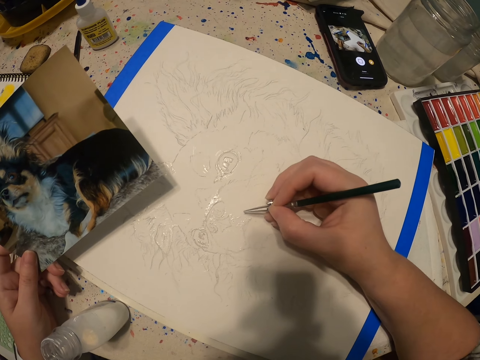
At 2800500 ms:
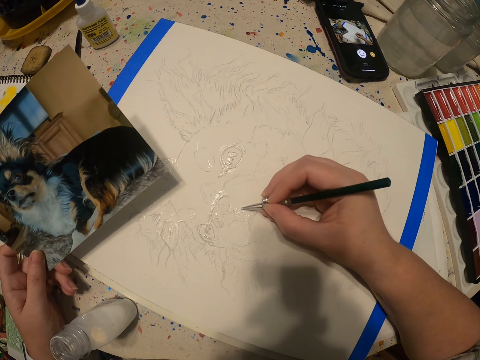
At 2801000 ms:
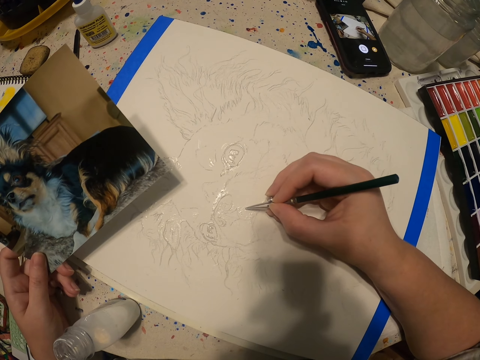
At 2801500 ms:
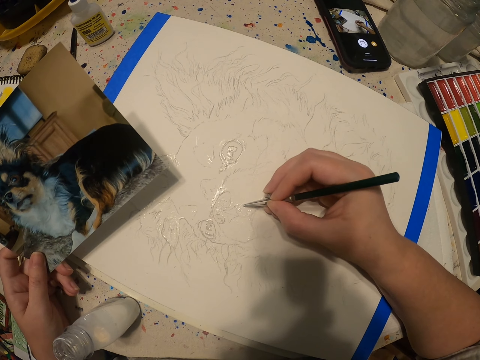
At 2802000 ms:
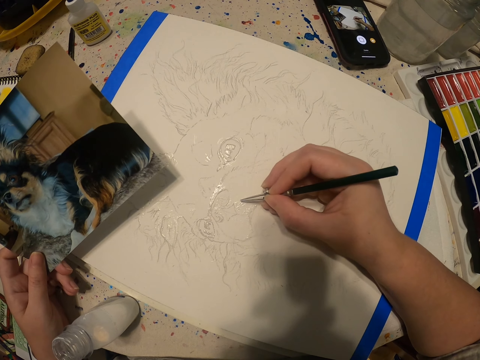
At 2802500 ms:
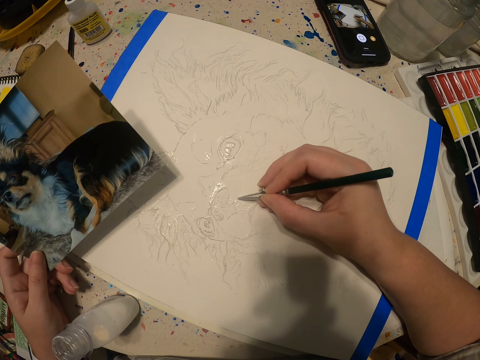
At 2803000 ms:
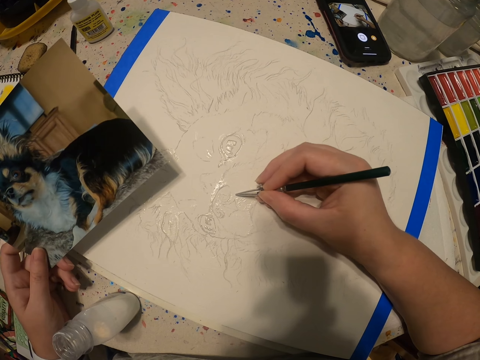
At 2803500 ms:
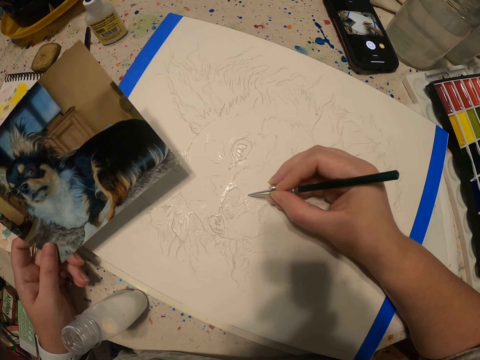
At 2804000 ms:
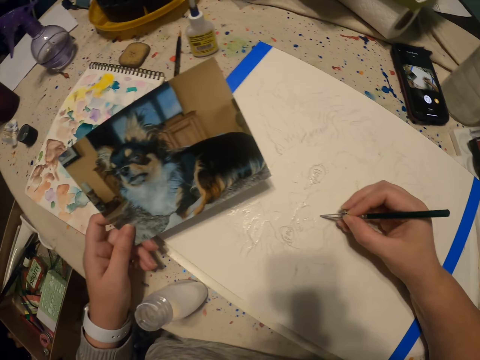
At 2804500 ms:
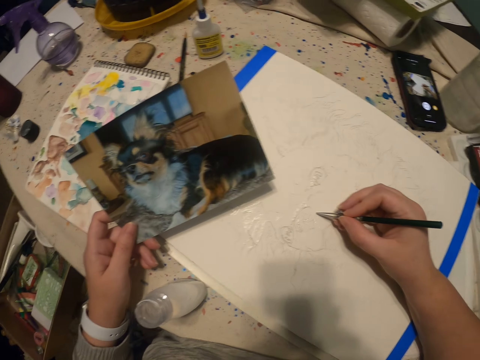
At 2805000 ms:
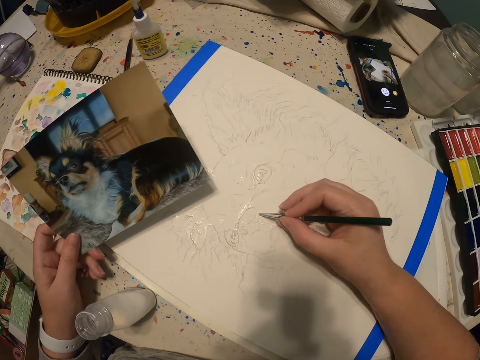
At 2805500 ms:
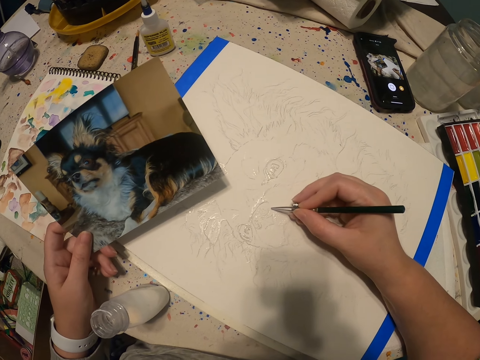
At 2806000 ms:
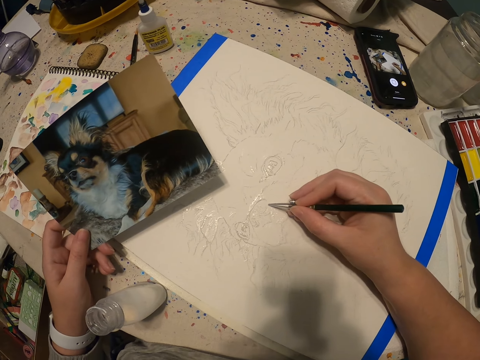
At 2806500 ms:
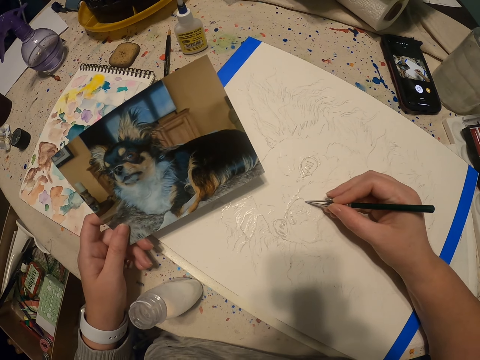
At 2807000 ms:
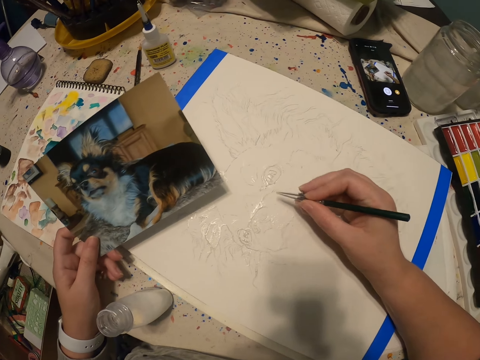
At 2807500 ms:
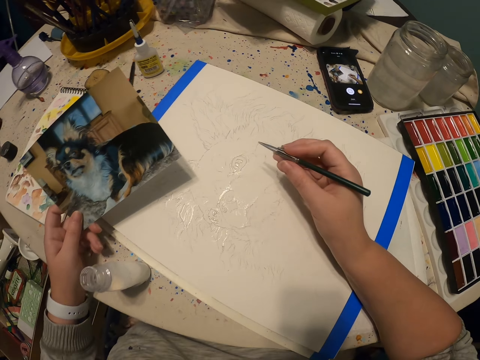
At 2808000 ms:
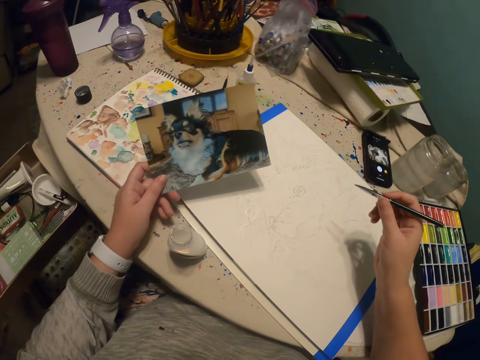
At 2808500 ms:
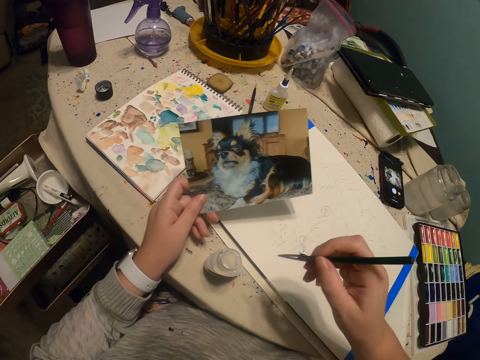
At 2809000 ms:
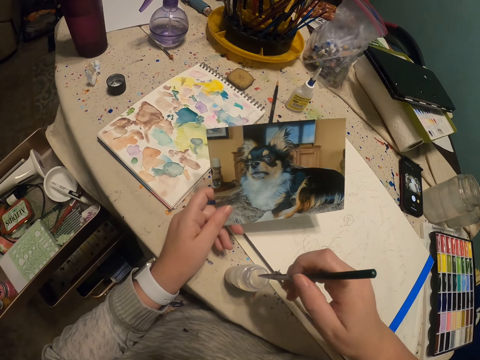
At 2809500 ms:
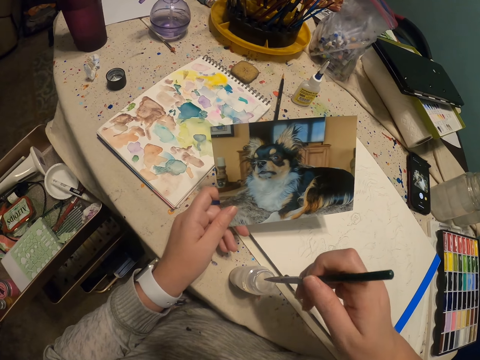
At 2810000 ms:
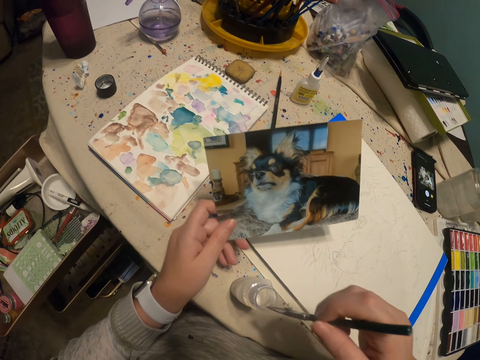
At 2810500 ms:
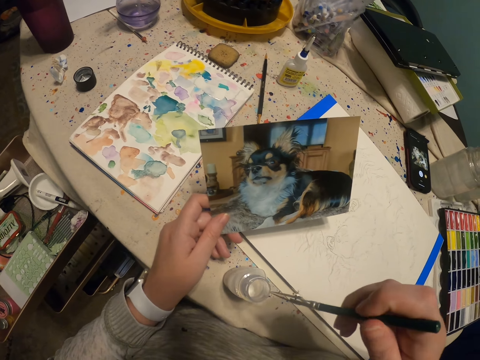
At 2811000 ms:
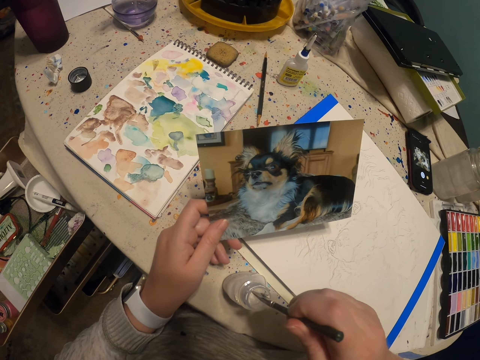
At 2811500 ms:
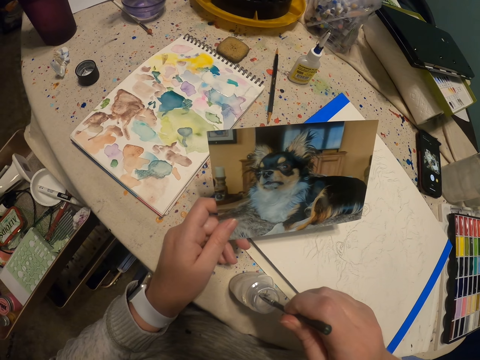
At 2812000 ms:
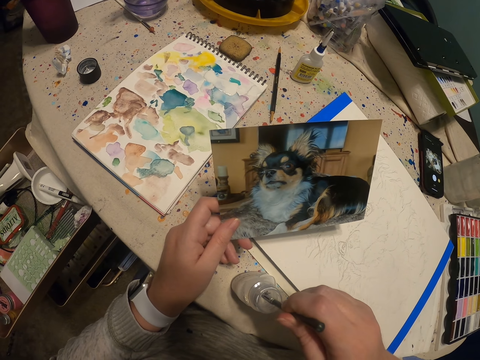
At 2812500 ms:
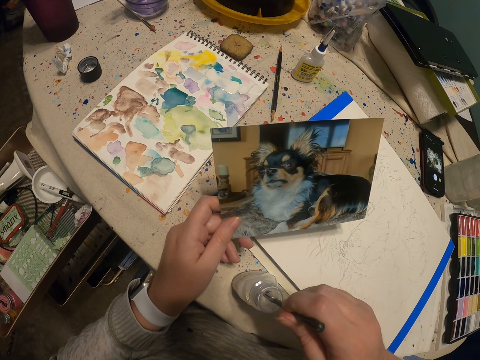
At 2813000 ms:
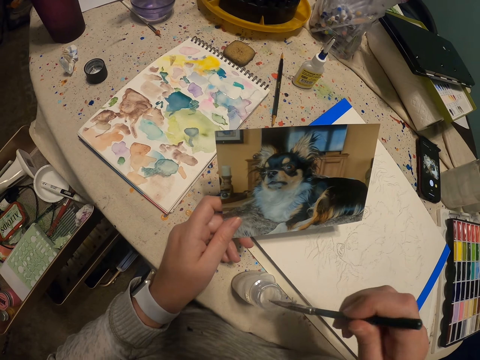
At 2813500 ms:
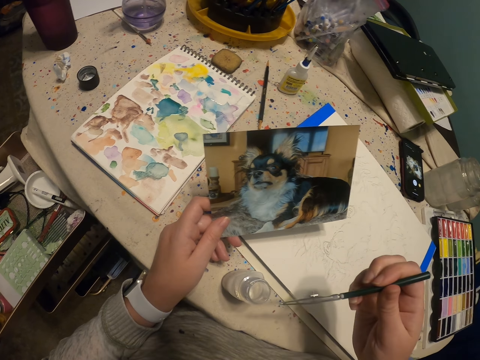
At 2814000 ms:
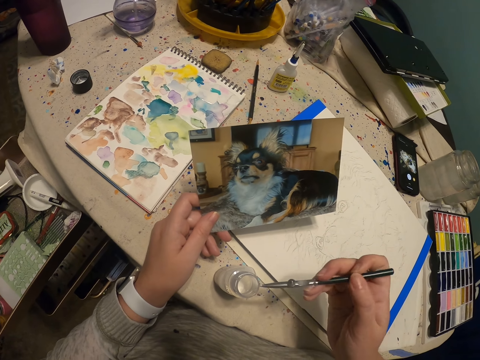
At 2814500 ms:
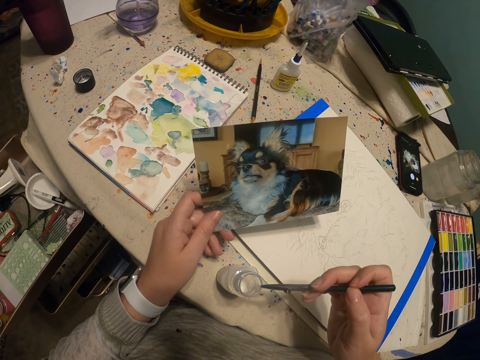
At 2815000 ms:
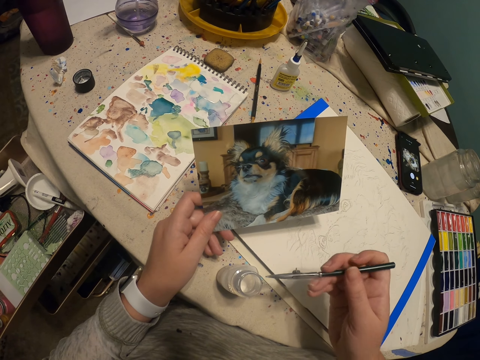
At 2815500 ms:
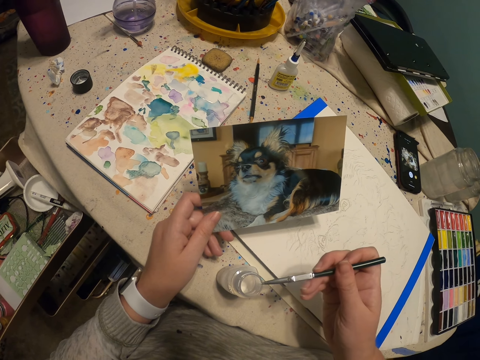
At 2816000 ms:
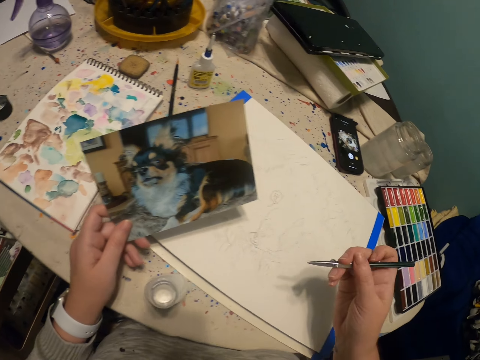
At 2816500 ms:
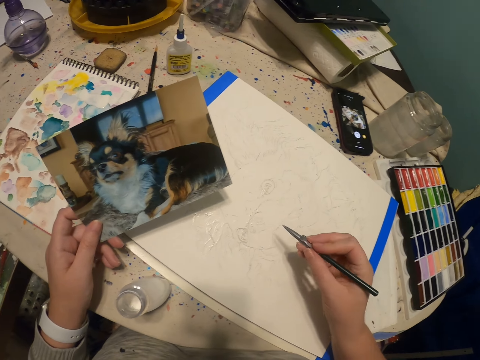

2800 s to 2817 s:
The camera wearer views the picture. They paint using the paint brush. They view the picture. They adjust the paint brush. They add paint to the paint brush. They adjust the paint brush.

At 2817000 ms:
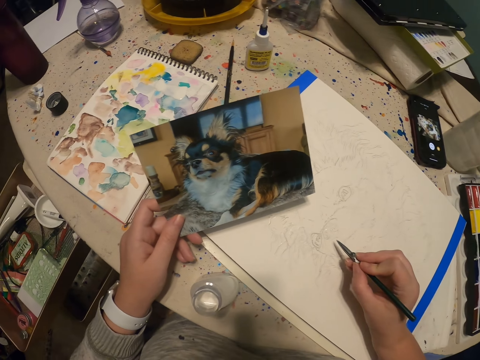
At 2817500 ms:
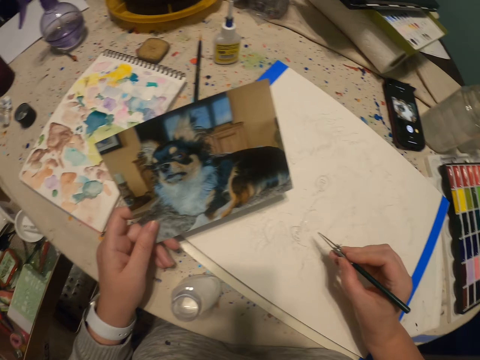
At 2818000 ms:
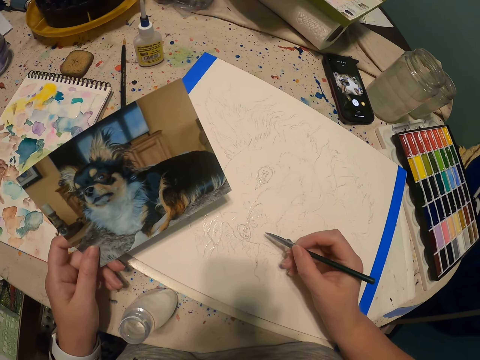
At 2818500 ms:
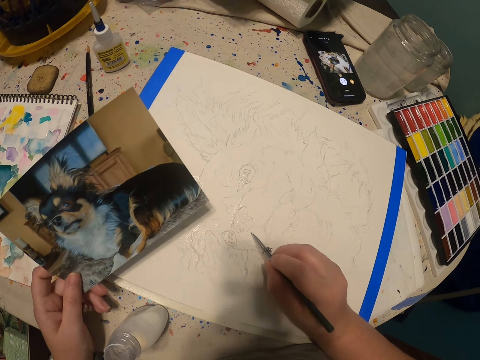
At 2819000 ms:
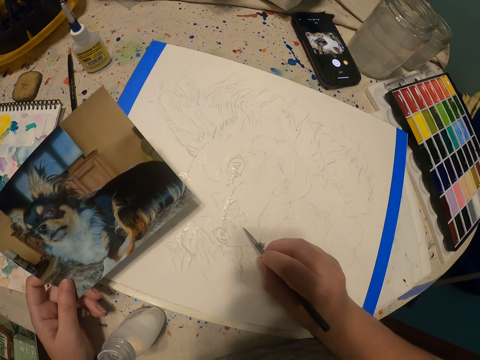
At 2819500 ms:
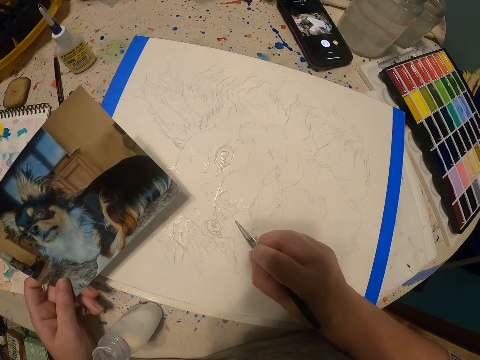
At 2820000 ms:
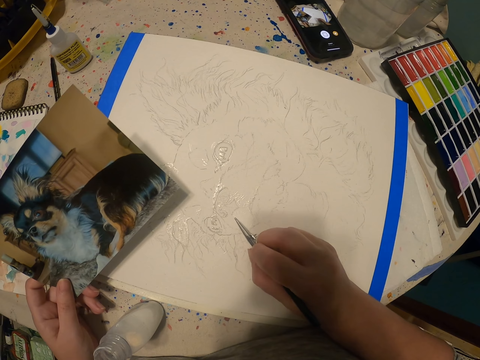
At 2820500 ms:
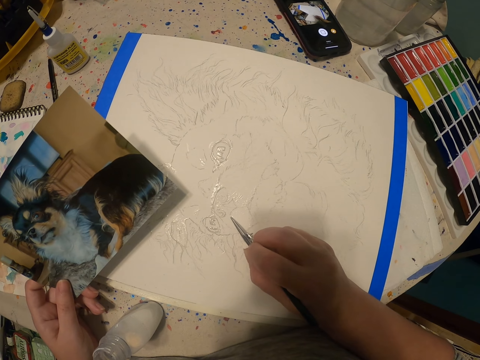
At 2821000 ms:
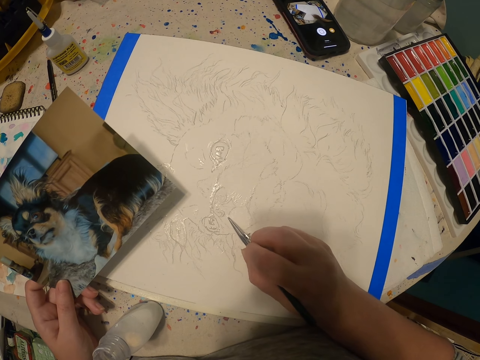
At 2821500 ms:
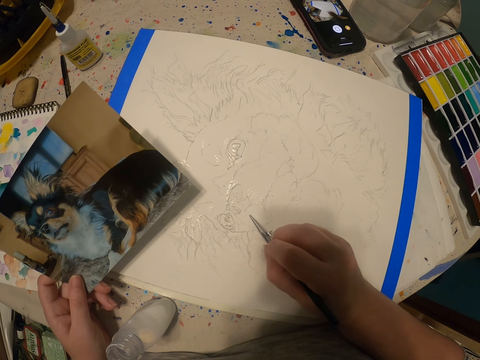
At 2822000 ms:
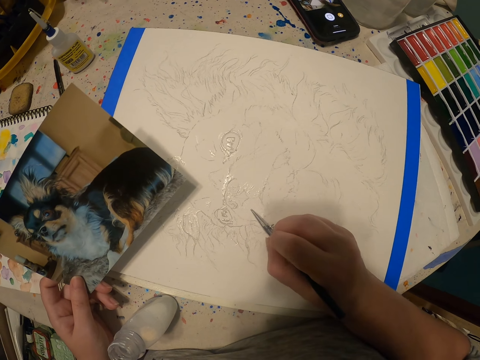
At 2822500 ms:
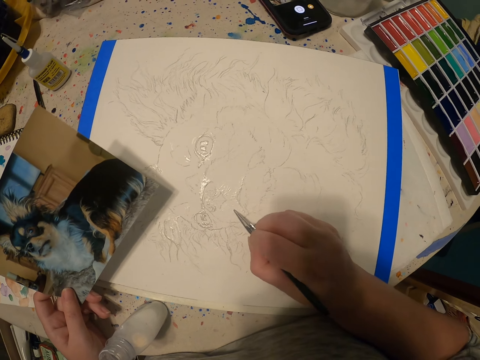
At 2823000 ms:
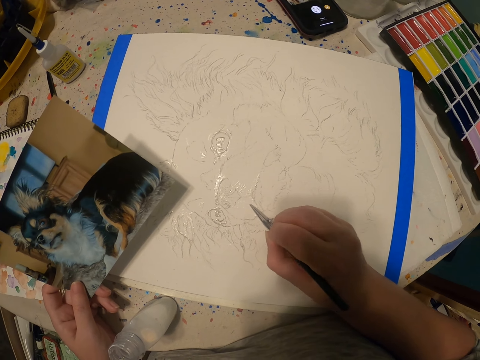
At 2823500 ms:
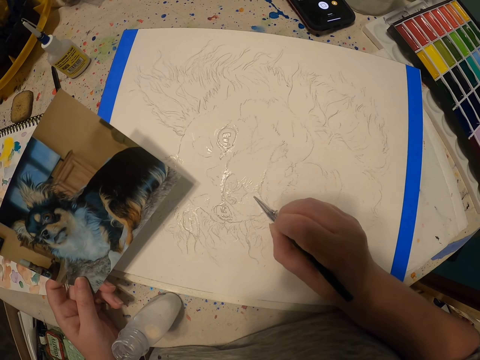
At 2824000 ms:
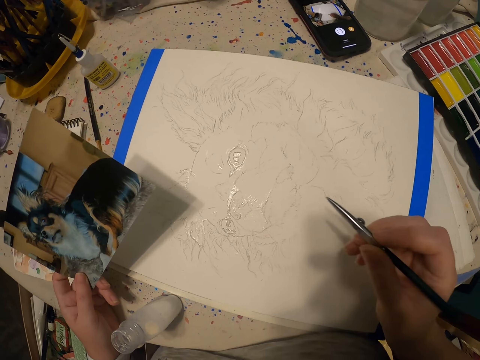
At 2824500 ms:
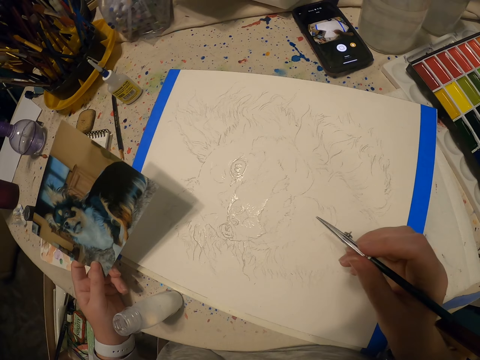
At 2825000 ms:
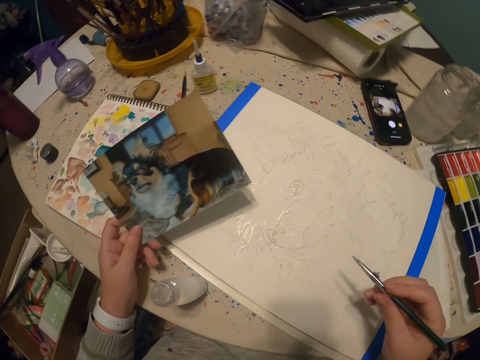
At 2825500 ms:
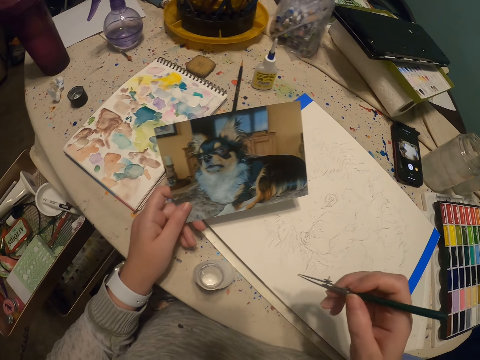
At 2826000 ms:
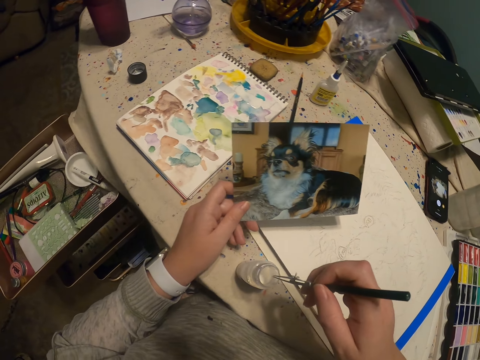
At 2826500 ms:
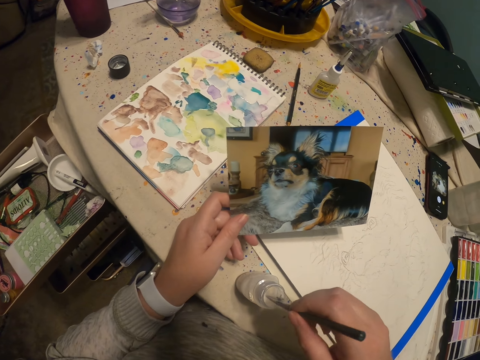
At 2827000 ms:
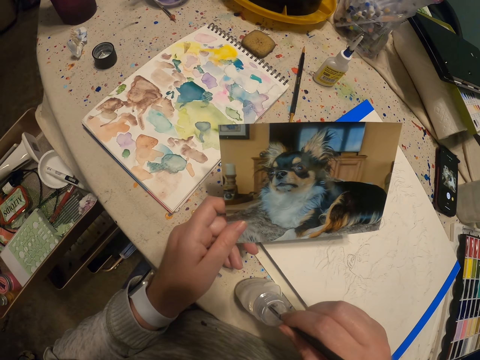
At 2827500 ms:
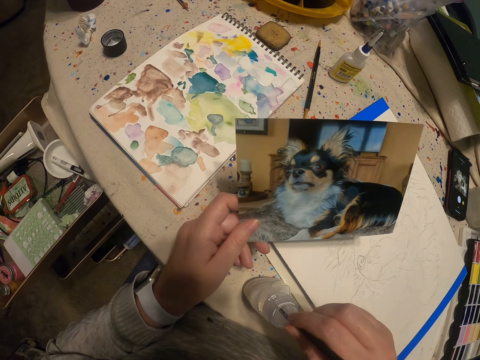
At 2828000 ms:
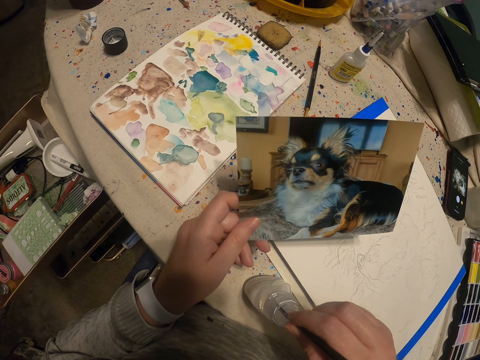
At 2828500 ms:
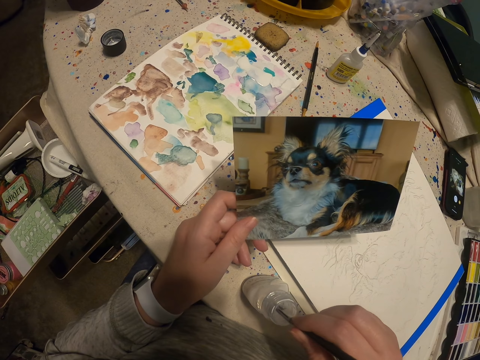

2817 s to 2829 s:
The camera wearer paints using the paint brush. They view the picture. They dip the paint pen in the paint bottle.
